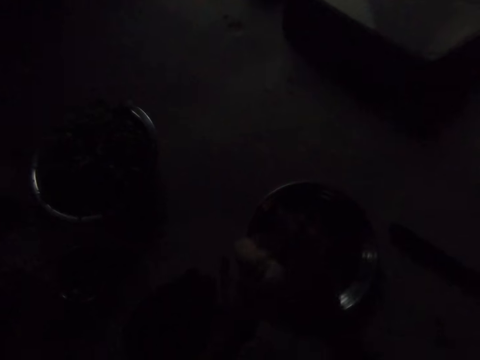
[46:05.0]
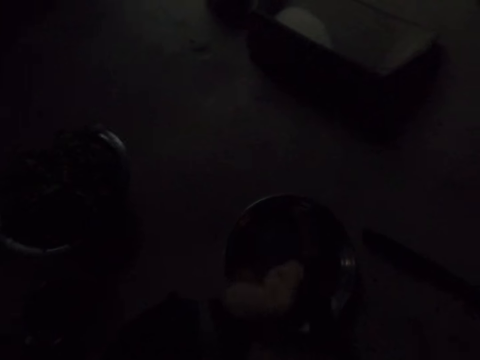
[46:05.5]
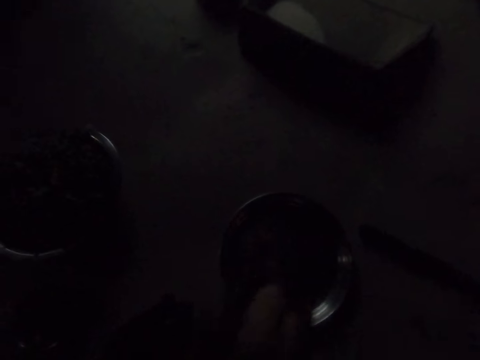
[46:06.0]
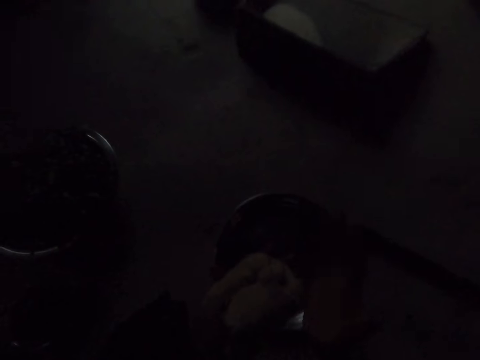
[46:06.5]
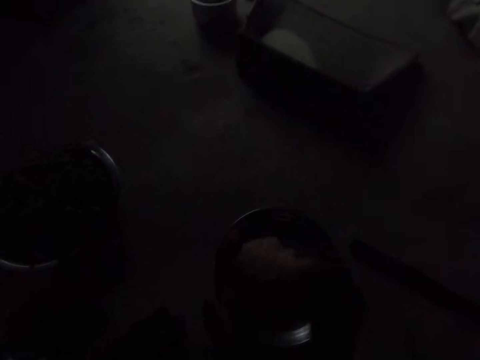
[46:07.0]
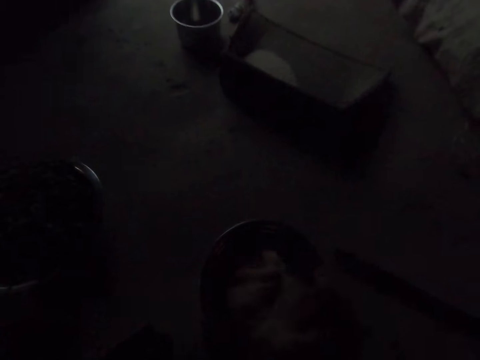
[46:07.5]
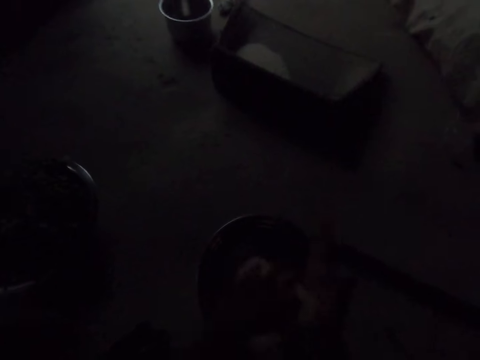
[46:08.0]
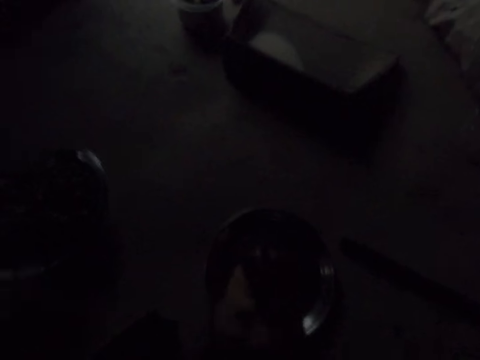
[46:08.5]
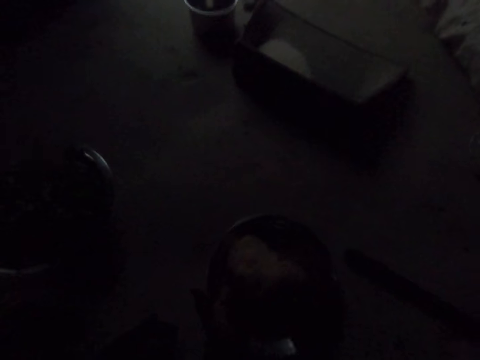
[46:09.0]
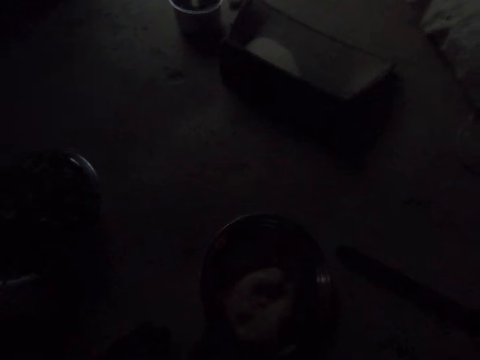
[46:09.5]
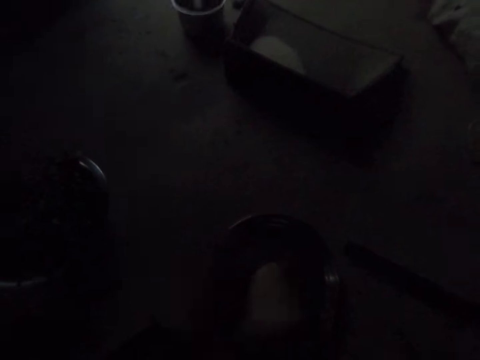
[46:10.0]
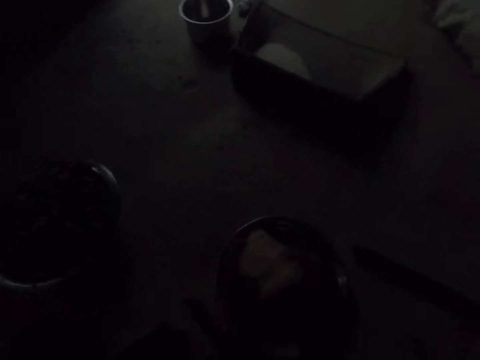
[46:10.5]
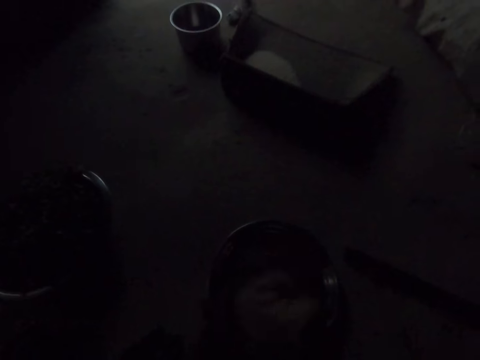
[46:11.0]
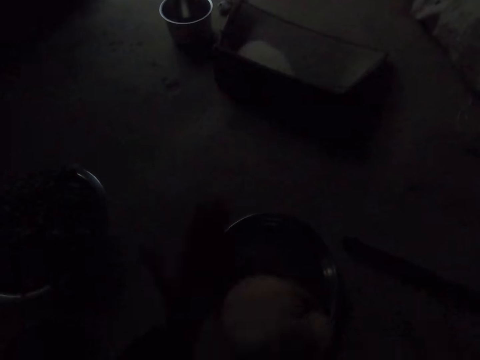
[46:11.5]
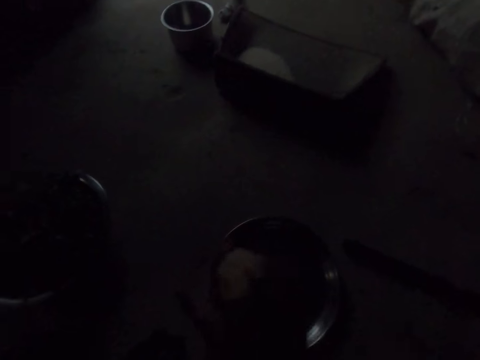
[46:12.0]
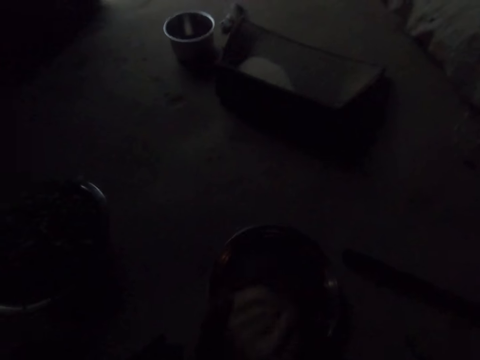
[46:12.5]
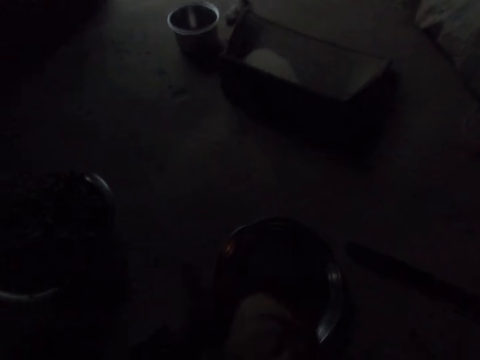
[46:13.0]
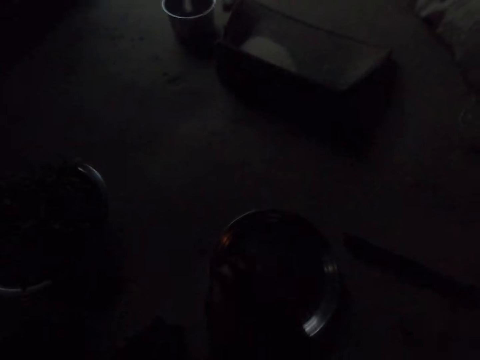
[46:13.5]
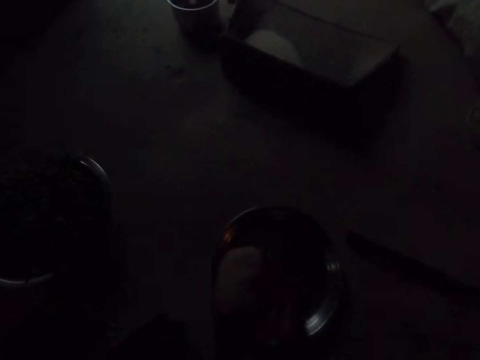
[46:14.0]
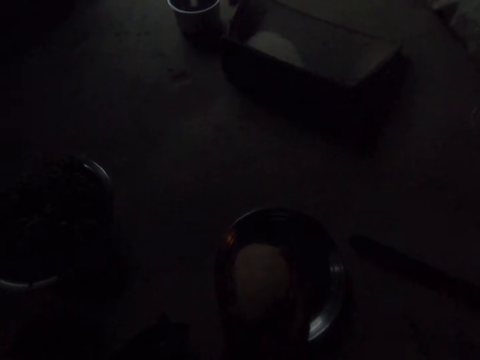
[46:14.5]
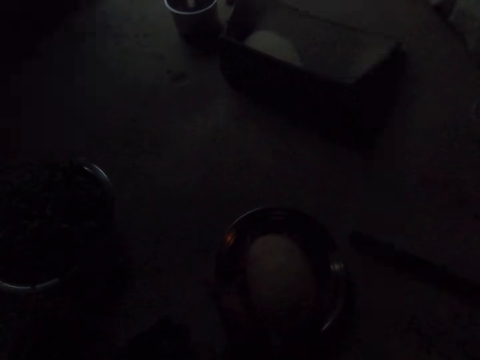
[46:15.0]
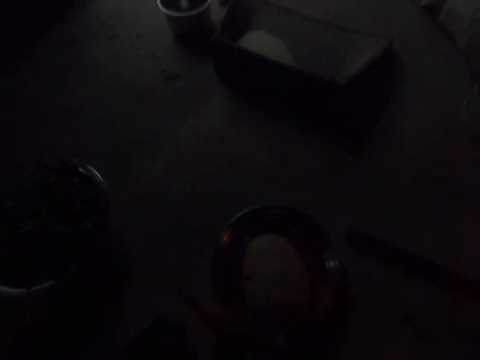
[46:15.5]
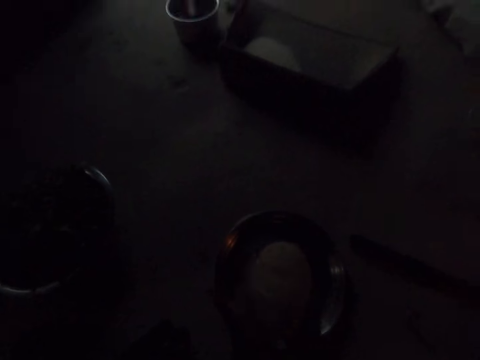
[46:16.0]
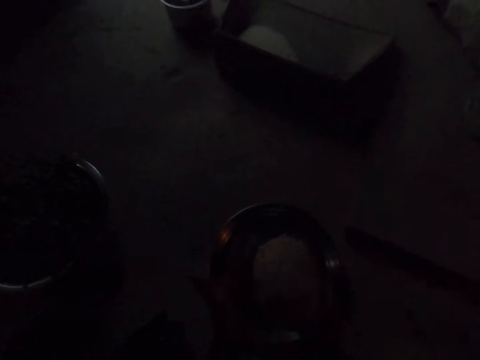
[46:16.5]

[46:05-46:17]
The camera wearer kneads dough on the hands.

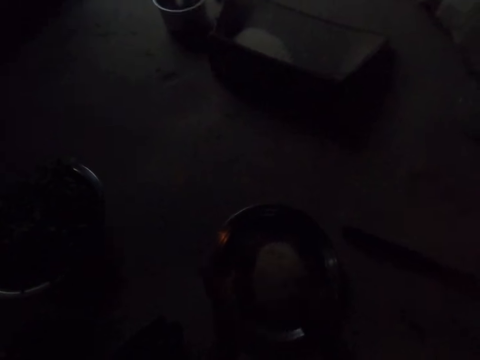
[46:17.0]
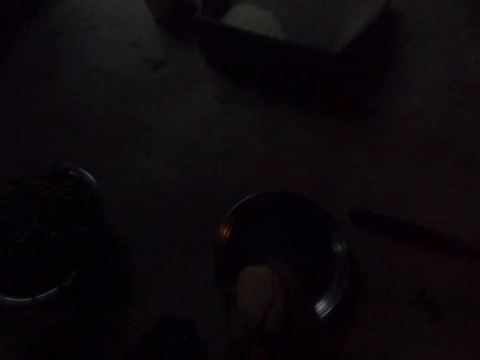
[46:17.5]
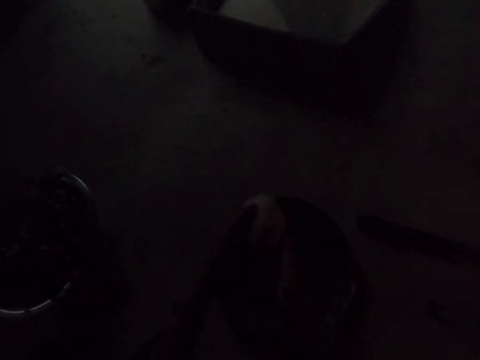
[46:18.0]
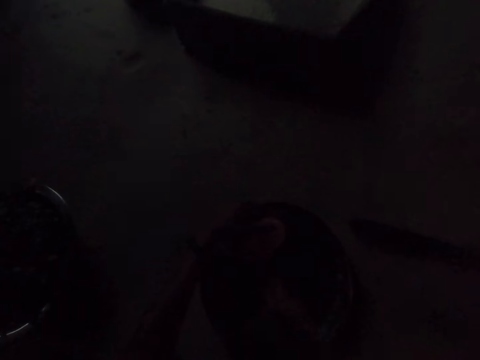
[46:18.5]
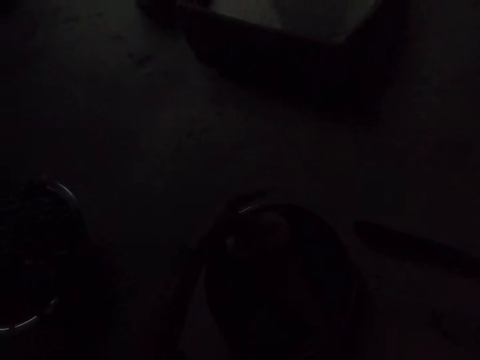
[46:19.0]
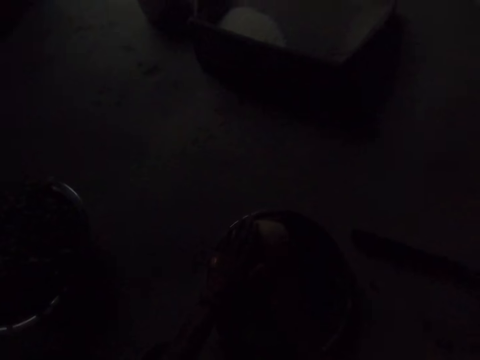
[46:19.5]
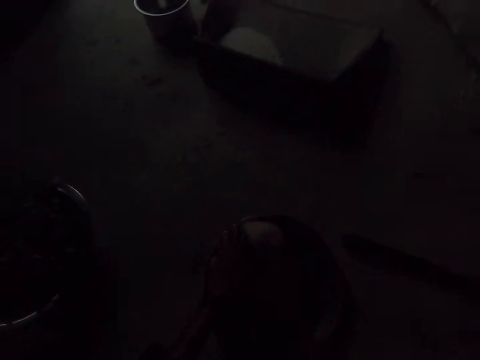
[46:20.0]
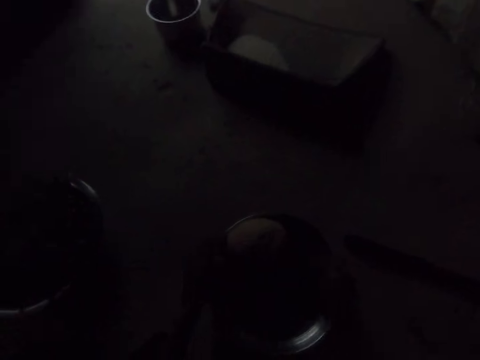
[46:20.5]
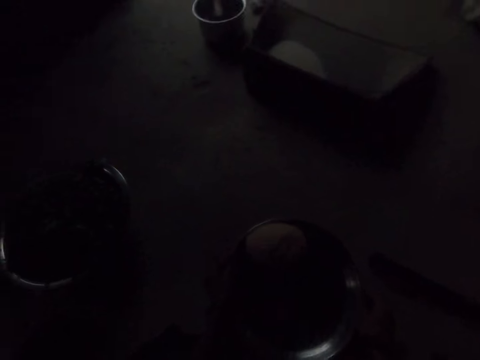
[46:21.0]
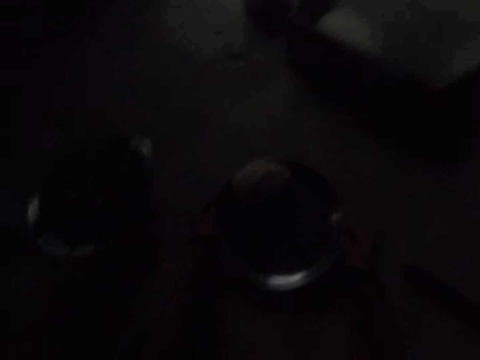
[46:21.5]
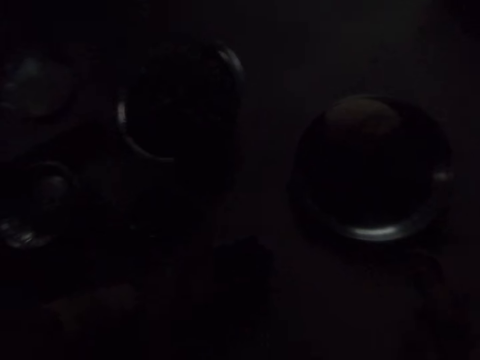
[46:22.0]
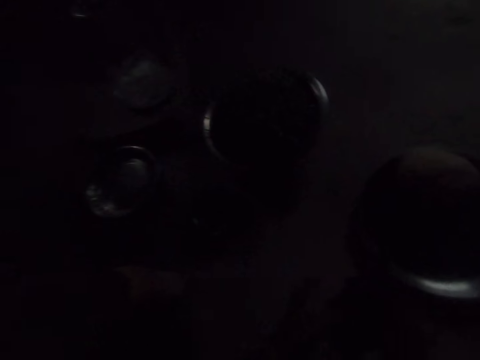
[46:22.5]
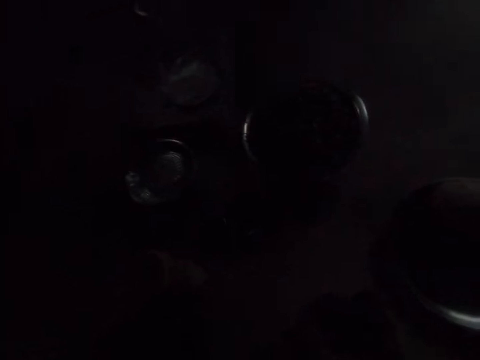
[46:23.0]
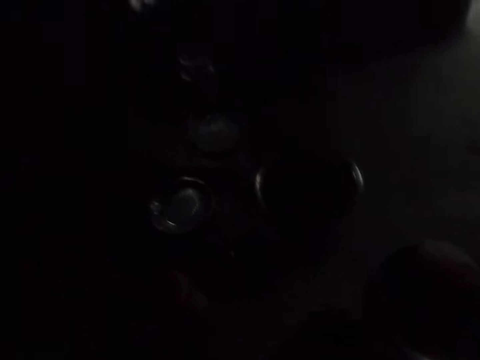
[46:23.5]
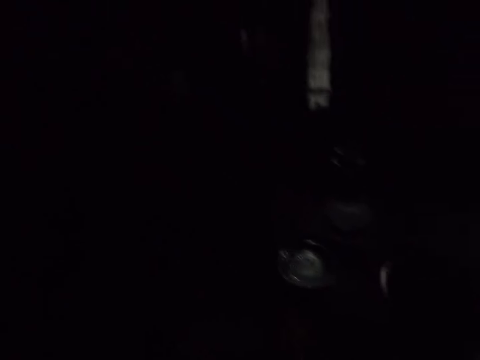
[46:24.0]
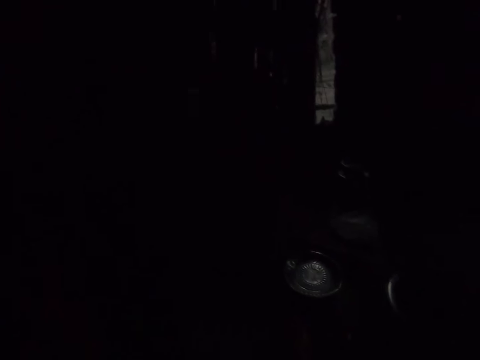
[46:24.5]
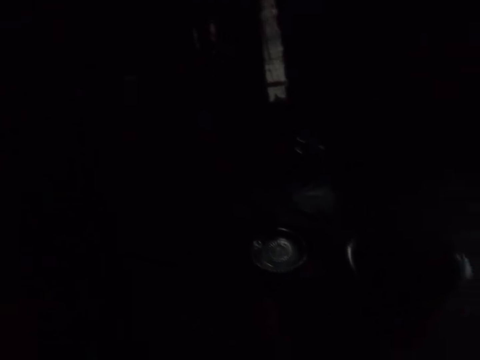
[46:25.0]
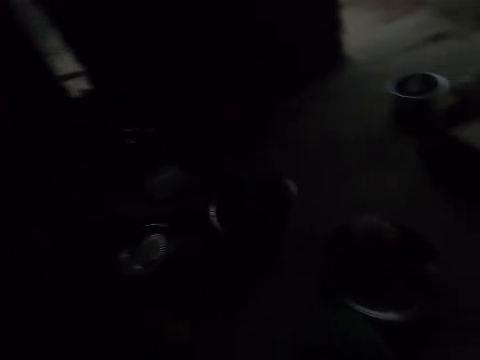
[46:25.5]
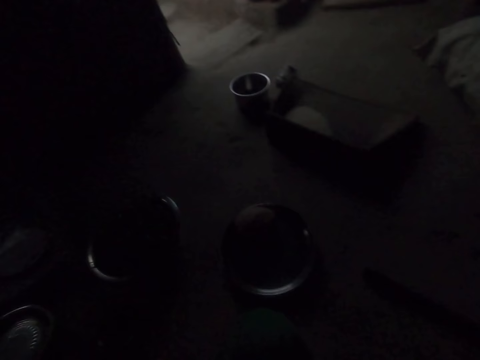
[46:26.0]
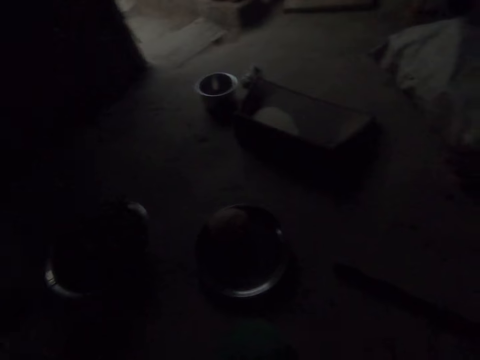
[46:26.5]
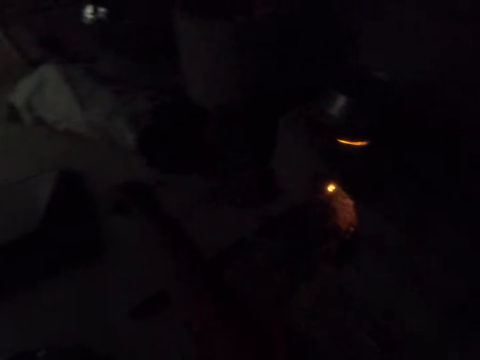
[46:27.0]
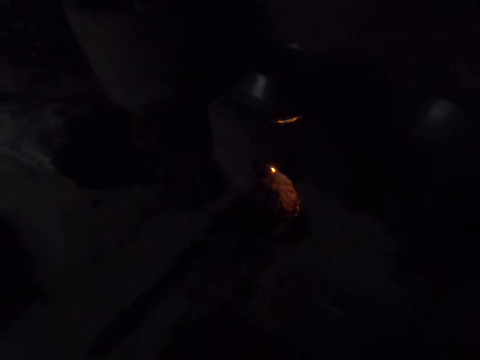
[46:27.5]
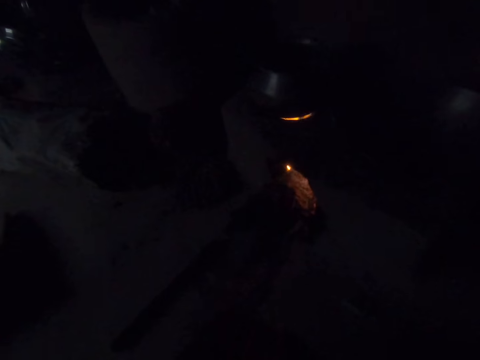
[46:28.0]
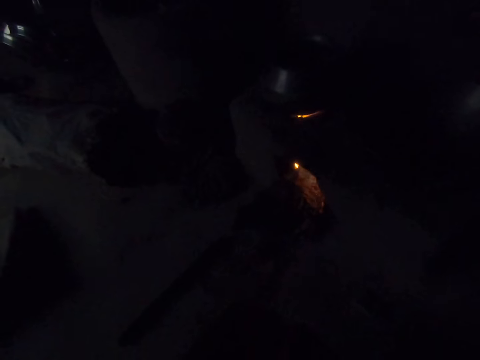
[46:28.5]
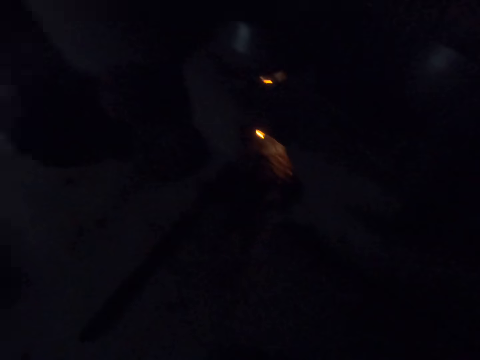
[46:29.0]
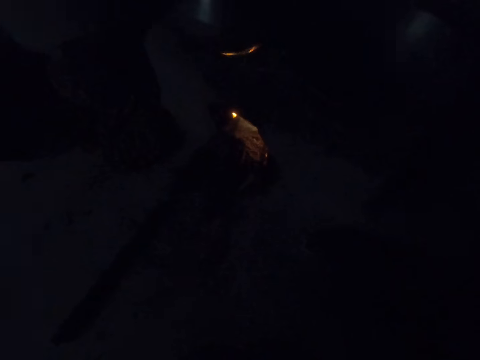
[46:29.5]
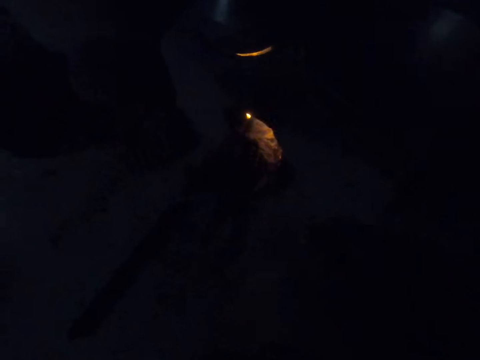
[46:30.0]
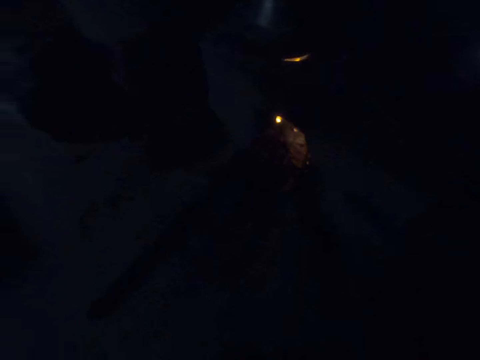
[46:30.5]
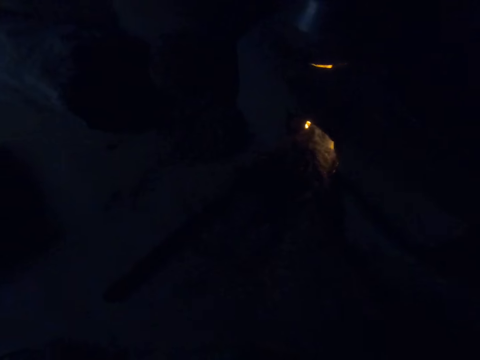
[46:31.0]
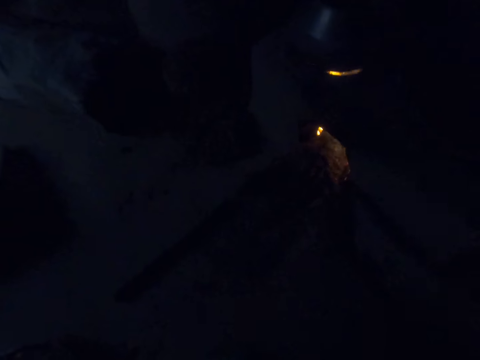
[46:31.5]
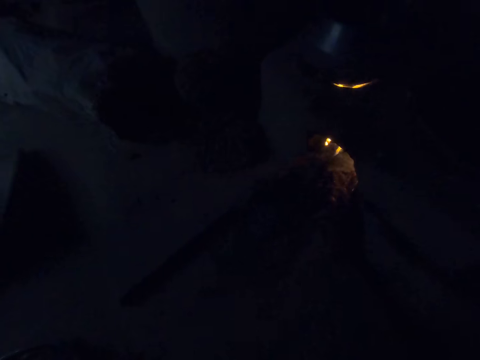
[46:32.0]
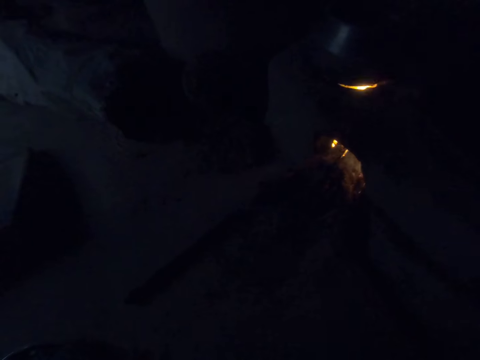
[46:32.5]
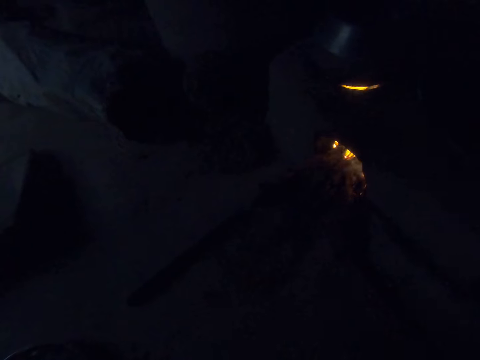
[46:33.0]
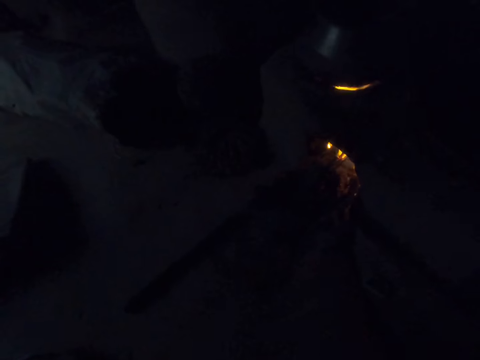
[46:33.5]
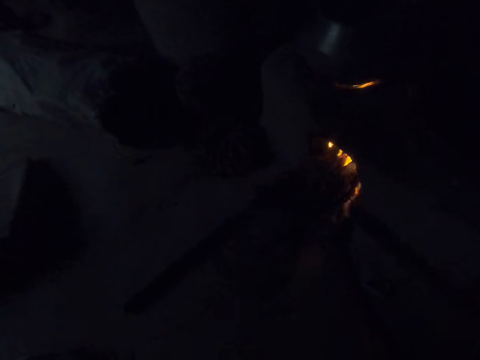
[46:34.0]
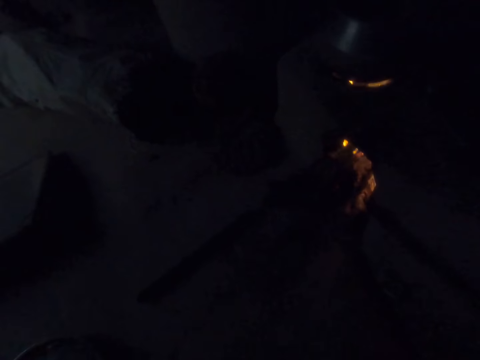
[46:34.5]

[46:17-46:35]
The camera wearer puts the dough on the tray. They move the tray on the floor. They pick up the paper bag. They look around the room. They throw the paper bag away. They turn around. They take a piece of firewood and put the firewood on the fire.
